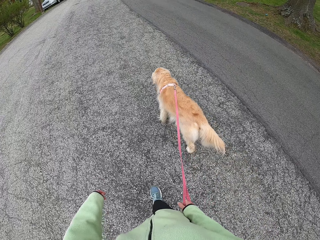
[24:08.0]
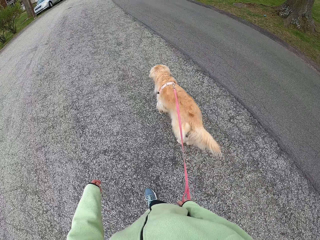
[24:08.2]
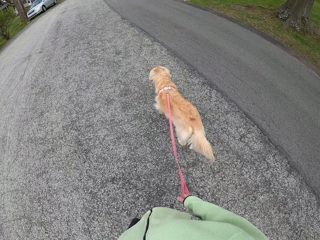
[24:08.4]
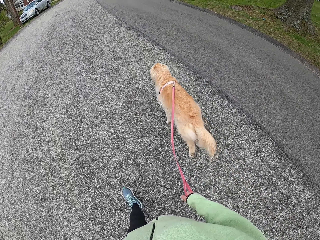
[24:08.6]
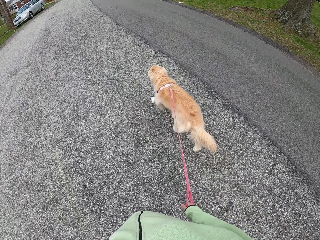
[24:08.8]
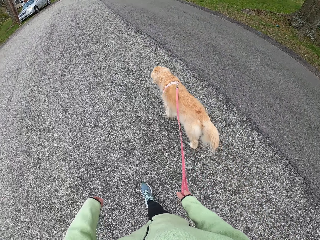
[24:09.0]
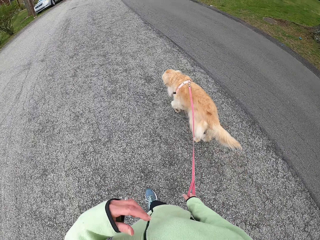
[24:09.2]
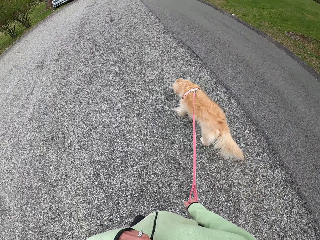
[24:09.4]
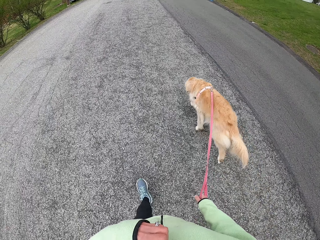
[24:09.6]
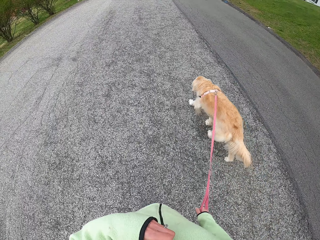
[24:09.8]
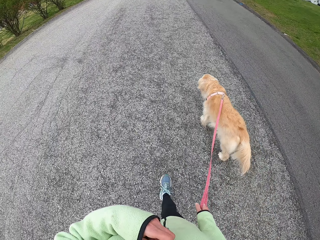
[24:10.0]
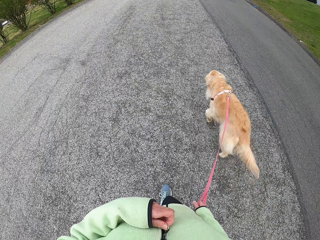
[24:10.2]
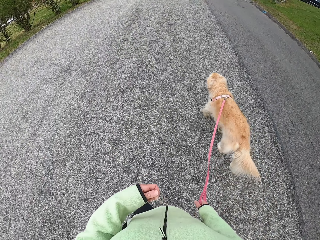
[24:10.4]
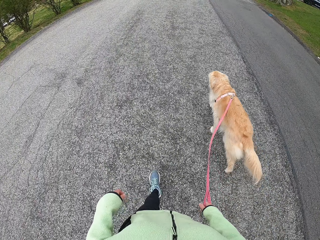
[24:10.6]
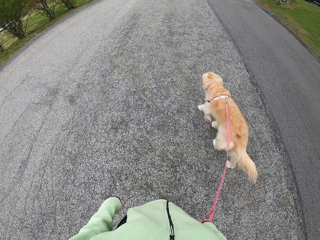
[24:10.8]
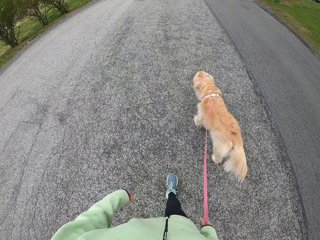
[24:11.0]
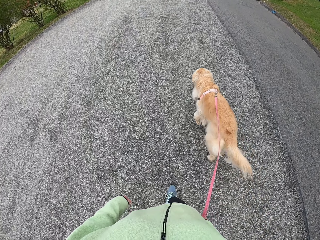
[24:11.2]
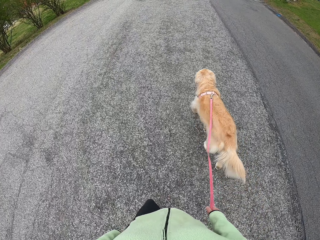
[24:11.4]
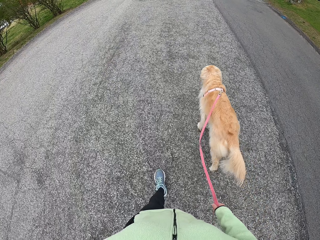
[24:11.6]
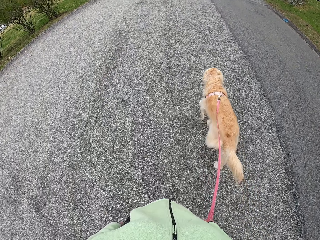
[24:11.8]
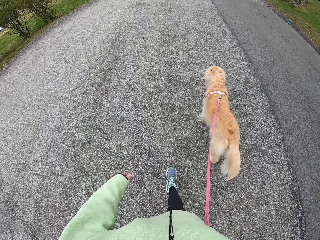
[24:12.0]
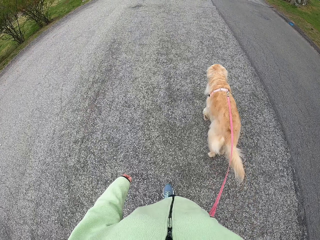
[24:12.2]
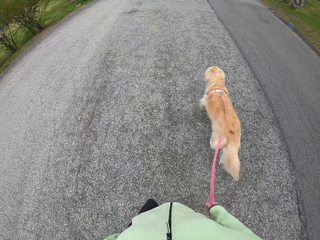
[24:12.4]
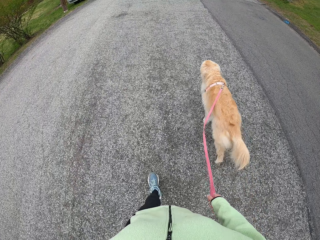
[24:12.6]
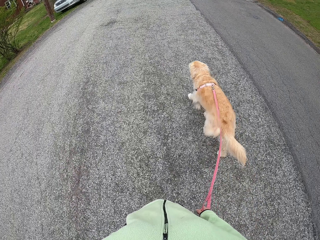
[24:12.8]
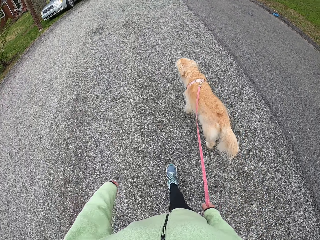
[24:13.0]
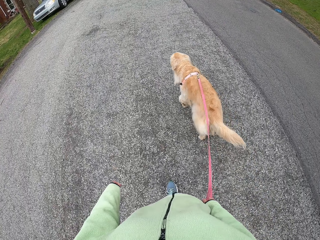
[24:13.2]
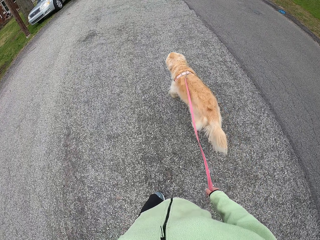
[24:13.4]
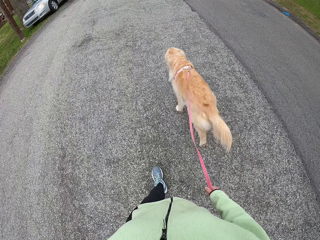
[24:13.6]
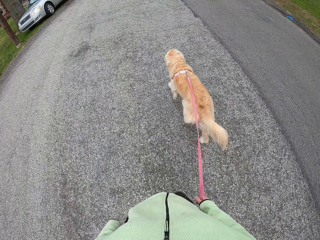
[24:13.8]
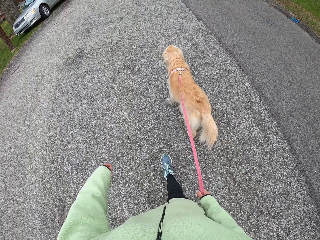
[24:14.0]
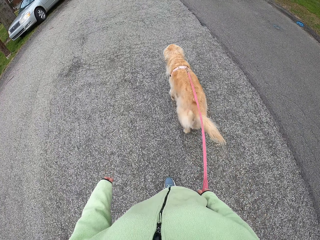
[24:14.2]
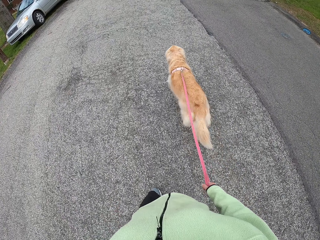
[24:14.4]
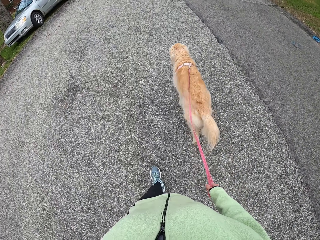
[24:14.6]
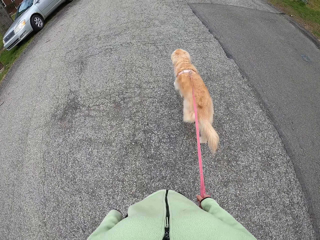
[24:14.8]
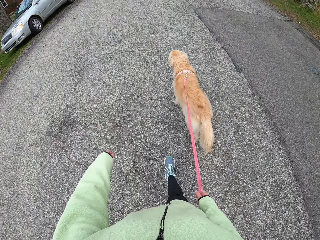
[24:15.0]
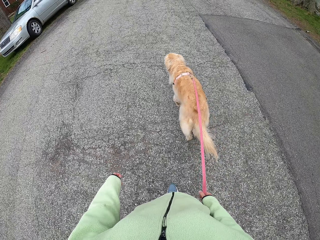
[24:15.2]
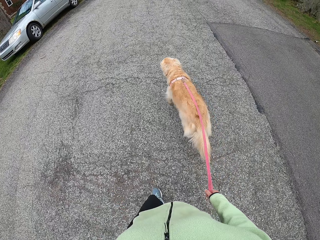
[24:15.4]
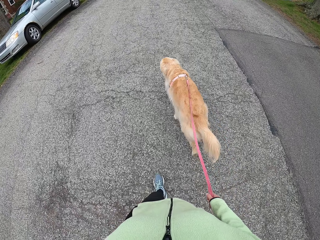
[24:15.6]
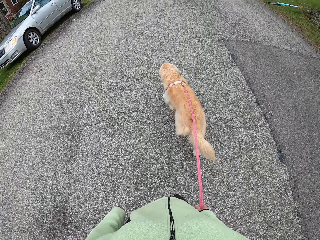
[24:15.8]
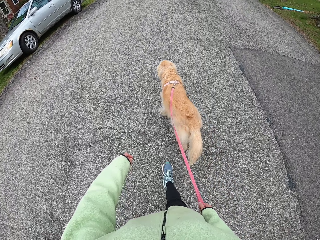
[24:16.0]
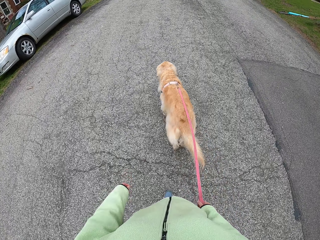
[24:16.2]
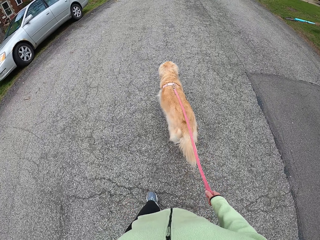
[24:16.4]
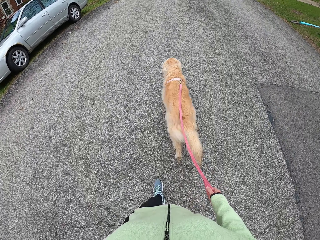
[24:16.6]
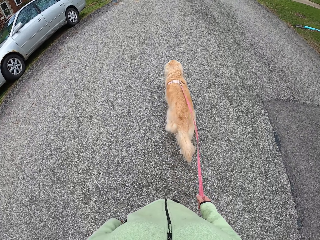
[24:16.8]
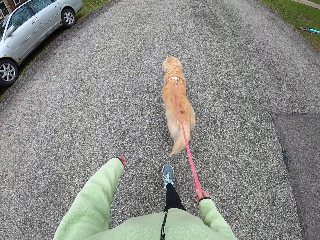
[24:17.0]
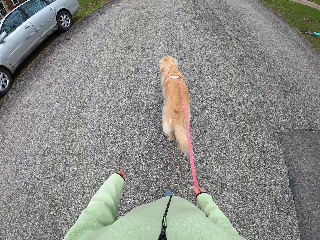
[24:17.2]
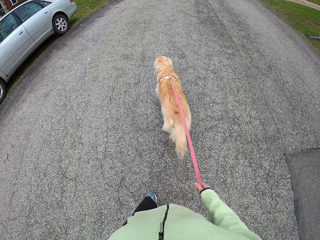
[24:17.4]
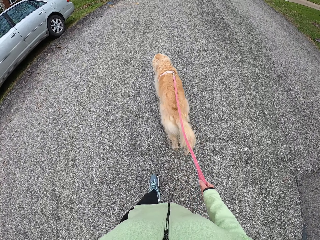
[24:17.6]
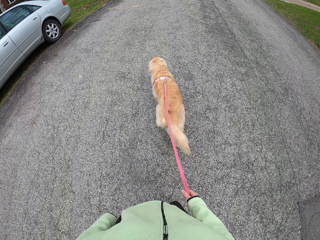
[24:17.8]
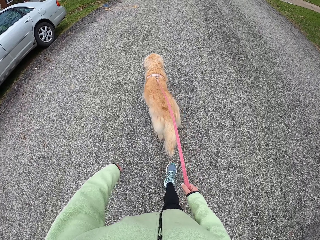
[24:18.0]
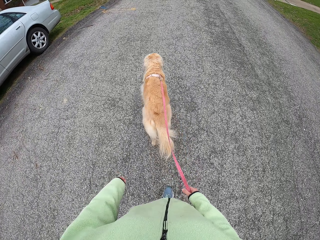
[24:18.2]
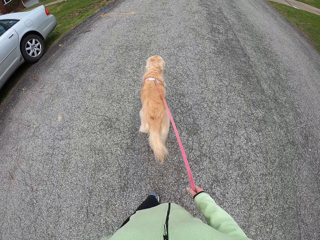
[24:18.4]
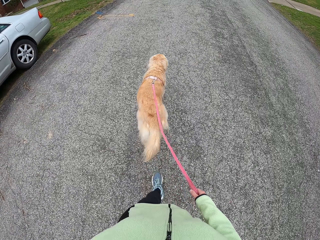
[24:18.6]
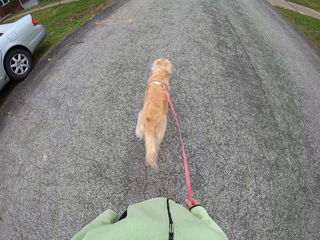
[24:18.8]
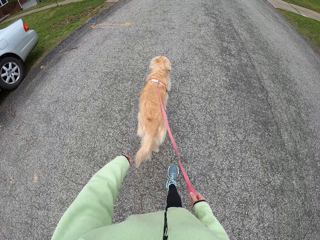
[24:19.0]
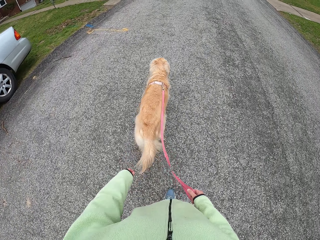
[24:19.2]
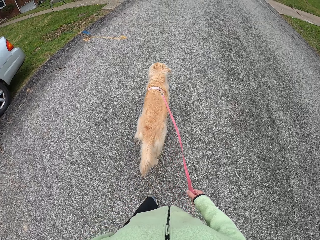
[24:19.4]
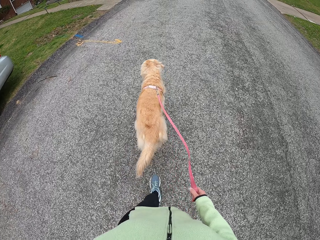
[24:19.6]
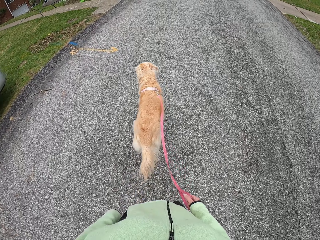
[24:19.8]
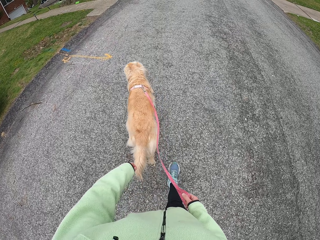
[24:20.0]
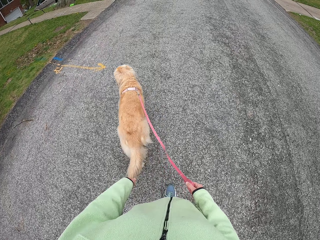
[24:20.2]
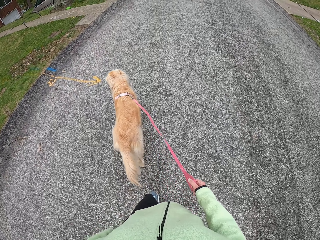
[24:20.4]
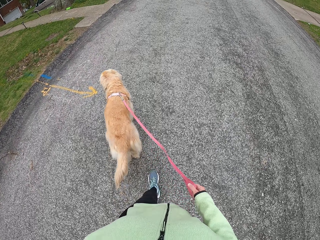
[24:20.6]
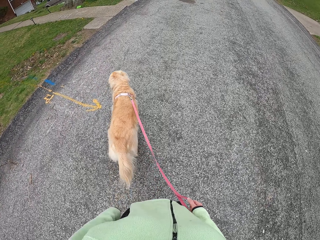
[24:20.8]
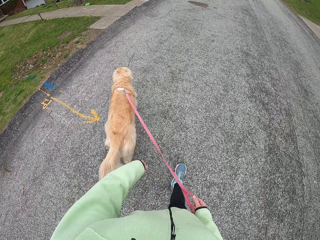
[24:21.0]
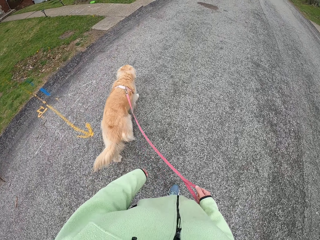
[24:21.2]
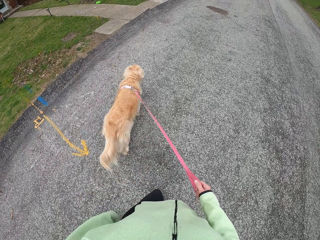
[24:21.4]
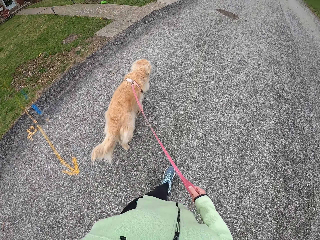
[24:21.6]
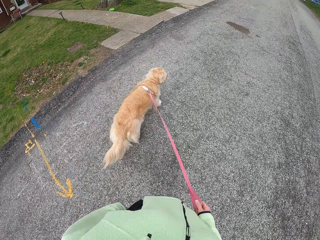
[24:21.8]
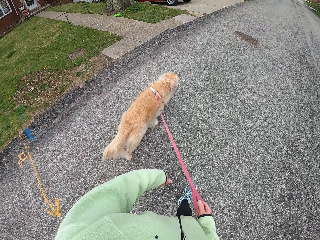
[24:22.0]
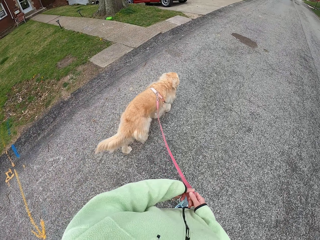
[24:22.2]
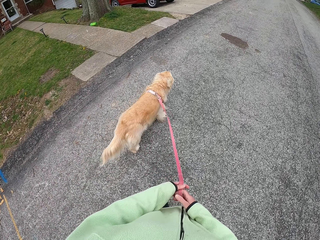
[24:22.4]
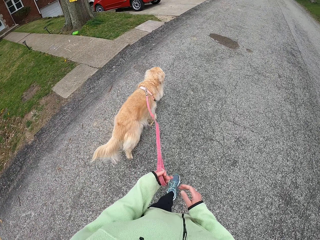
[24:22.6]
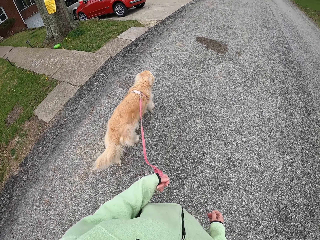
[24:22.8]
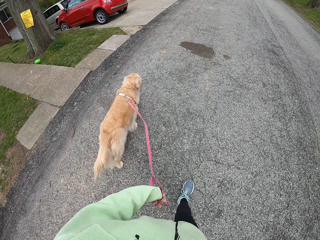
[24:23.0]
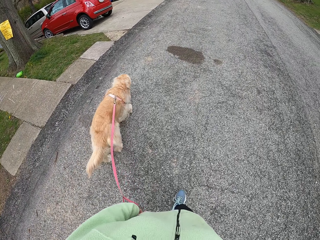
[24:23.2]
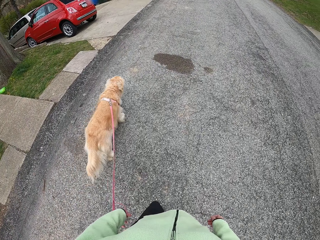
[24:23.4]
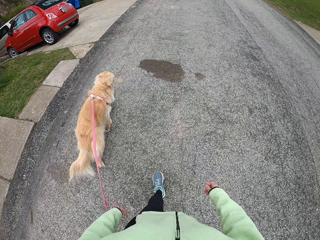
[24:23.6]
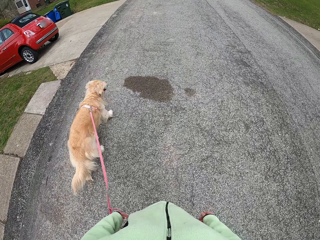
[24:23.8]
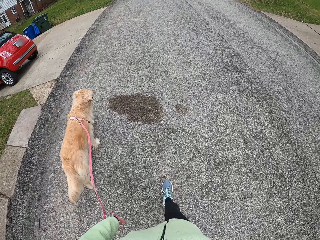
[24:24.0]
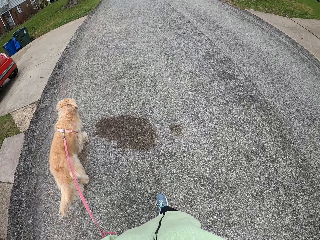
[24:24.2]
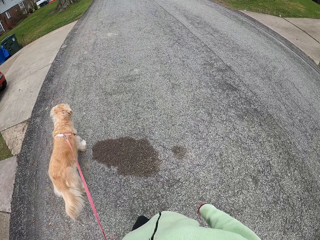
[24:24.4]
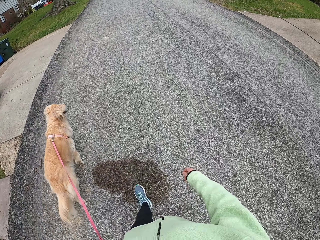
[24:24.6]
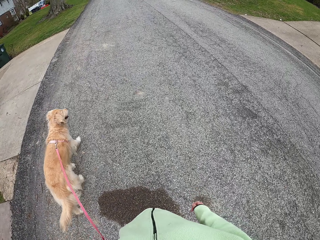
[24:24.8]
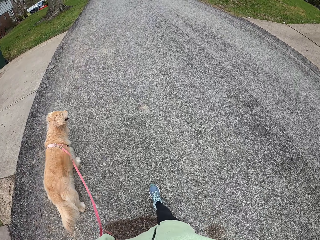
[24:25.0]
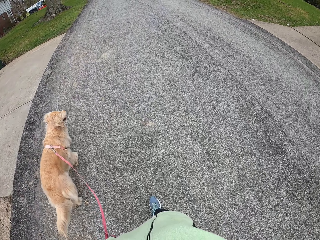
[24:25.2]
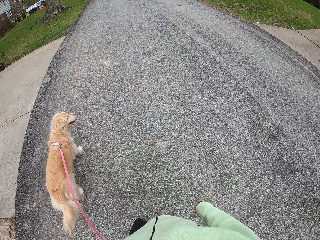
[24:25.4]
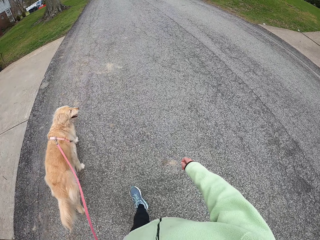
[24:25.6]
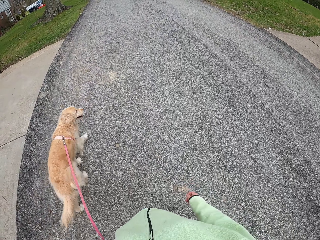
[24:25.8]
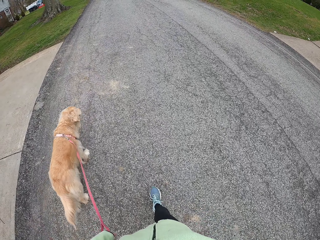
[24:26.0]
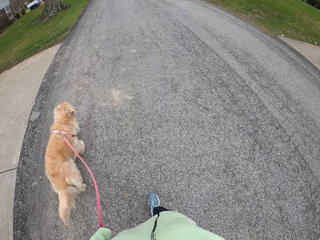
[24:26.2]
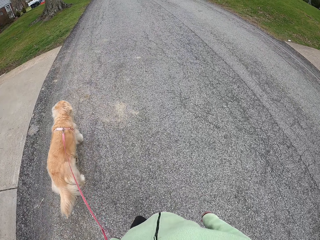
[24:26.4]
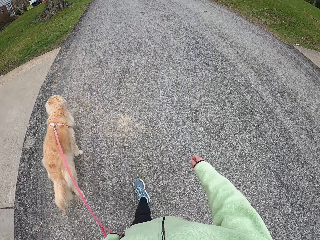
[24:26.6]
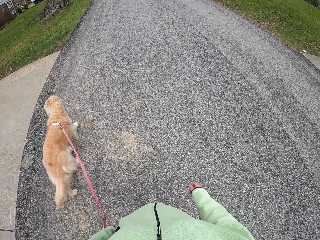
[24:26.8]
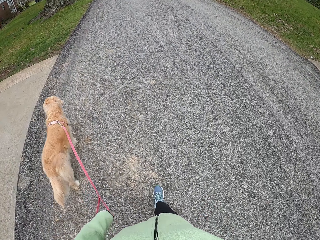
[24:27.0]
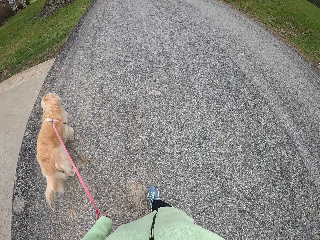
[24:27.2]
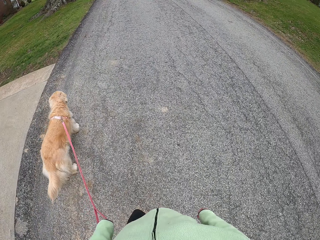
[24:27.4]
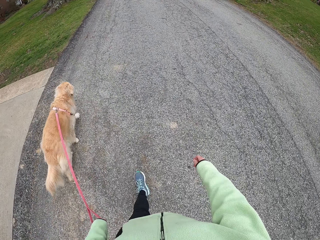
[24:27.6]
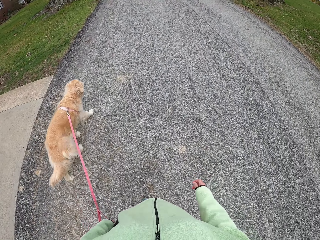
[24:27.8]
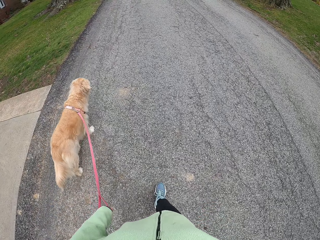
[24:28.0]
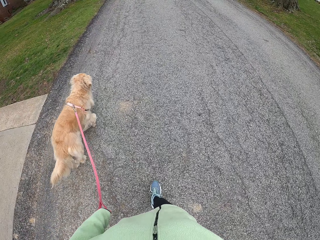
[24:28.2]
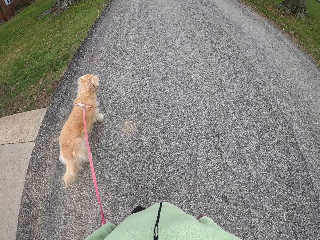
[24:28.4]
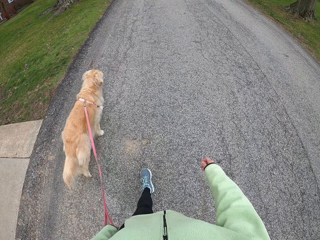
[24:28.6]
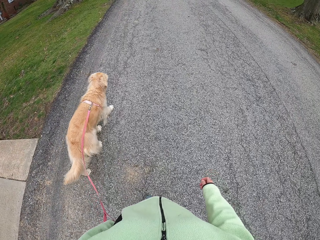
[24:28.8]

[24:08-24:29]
The camera wearer lowers her sweater's zip. She holds the leash in her left hand. She walks on the tarmac with a dog.
